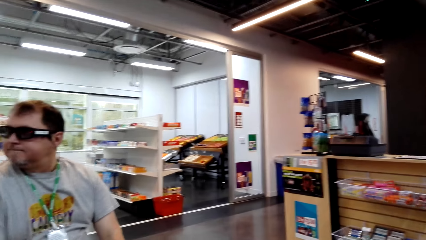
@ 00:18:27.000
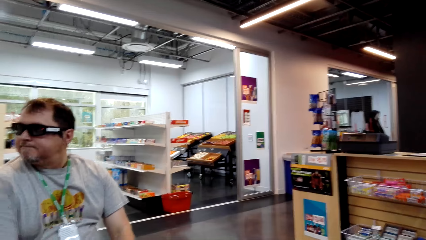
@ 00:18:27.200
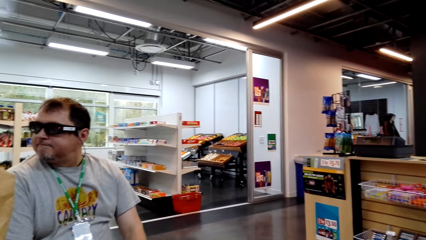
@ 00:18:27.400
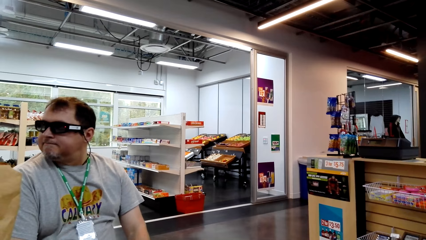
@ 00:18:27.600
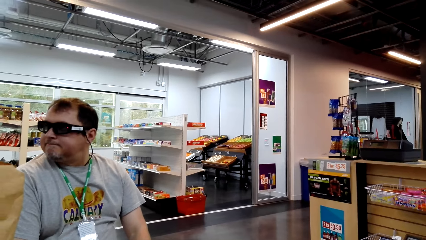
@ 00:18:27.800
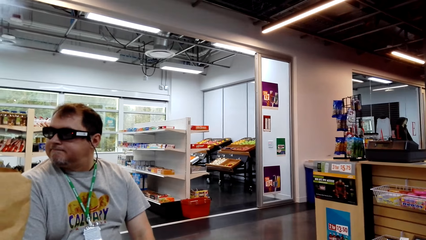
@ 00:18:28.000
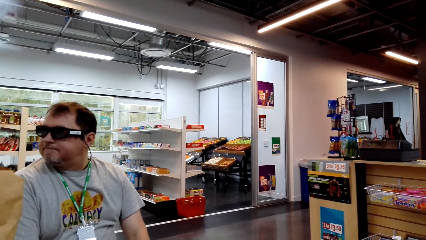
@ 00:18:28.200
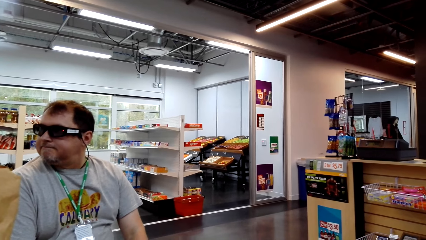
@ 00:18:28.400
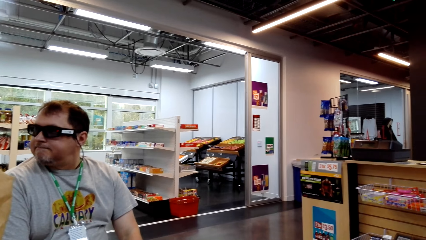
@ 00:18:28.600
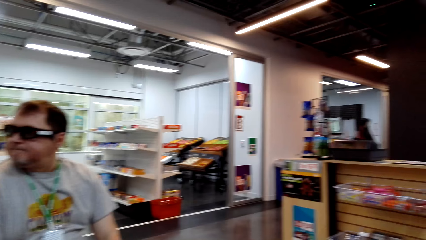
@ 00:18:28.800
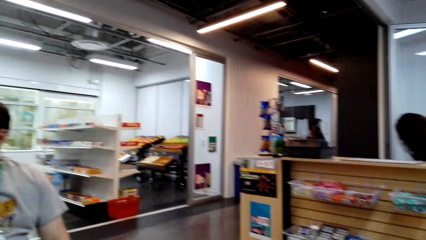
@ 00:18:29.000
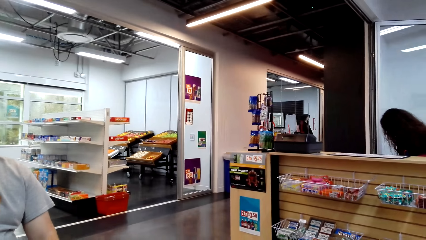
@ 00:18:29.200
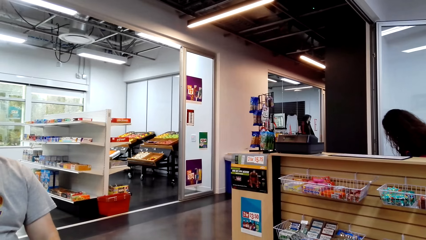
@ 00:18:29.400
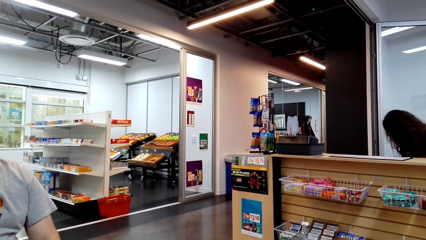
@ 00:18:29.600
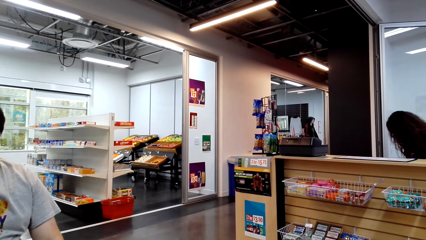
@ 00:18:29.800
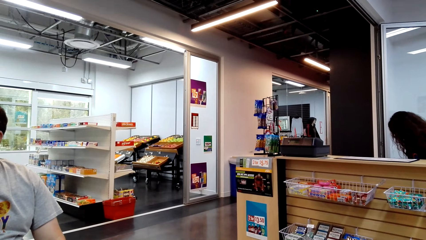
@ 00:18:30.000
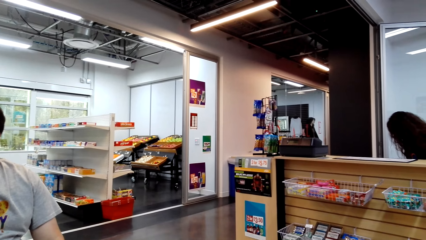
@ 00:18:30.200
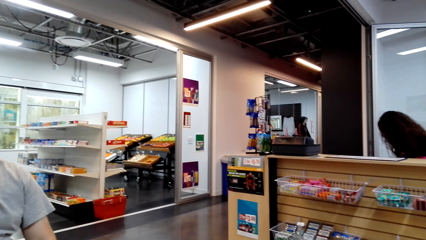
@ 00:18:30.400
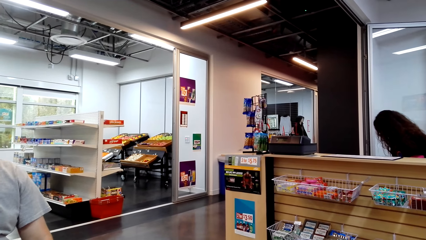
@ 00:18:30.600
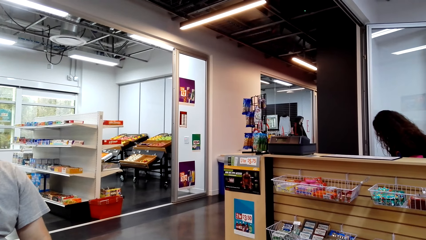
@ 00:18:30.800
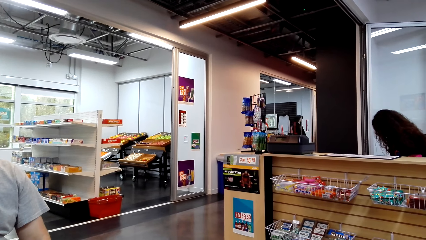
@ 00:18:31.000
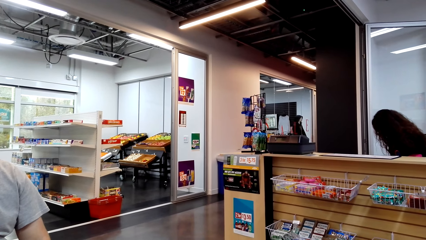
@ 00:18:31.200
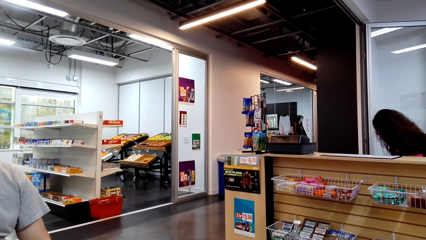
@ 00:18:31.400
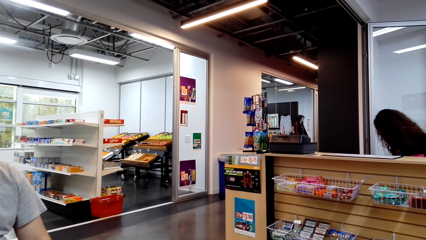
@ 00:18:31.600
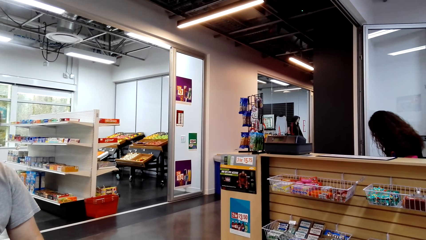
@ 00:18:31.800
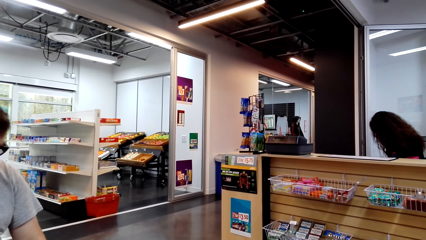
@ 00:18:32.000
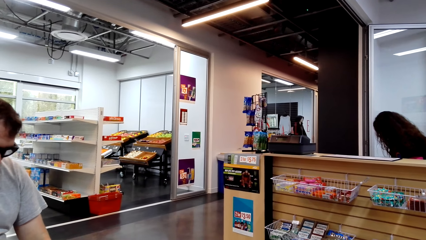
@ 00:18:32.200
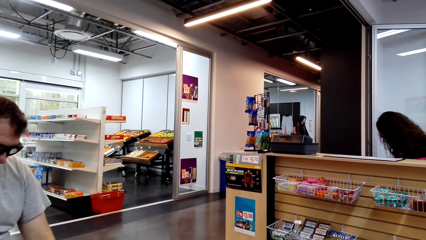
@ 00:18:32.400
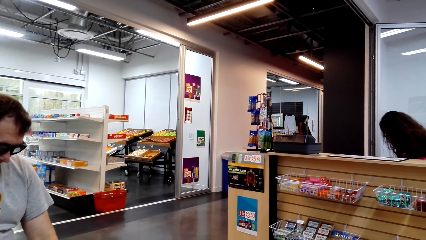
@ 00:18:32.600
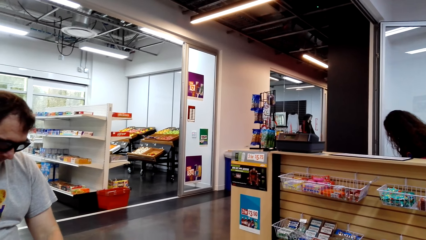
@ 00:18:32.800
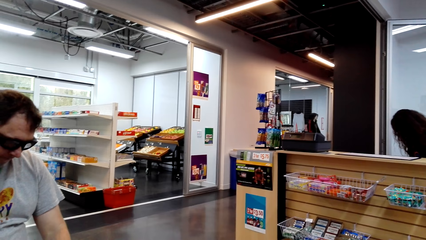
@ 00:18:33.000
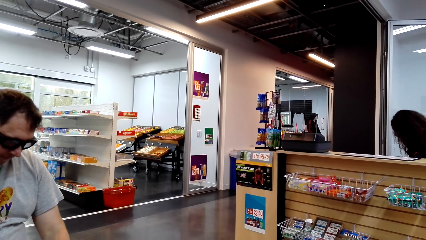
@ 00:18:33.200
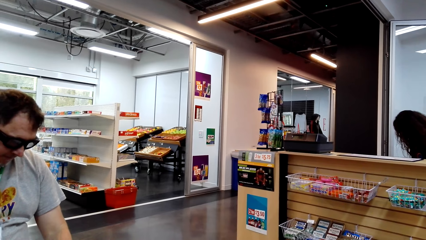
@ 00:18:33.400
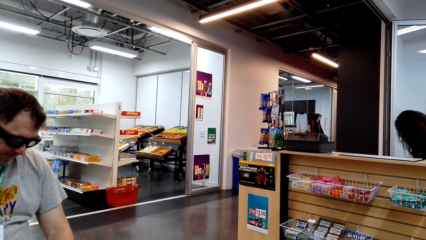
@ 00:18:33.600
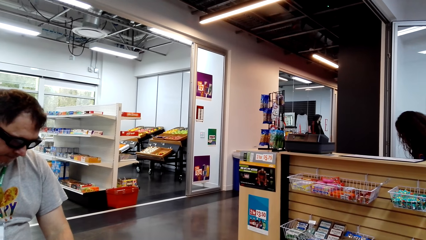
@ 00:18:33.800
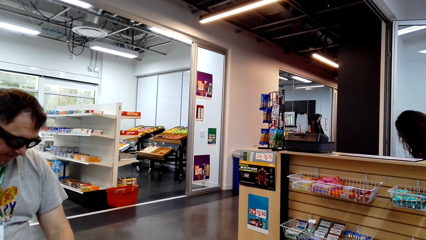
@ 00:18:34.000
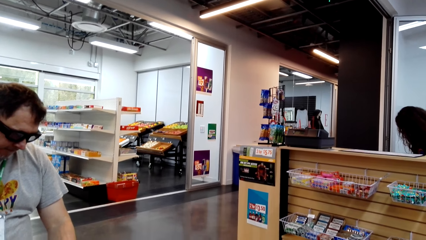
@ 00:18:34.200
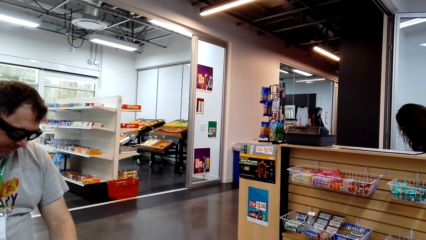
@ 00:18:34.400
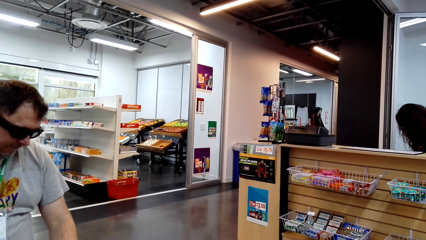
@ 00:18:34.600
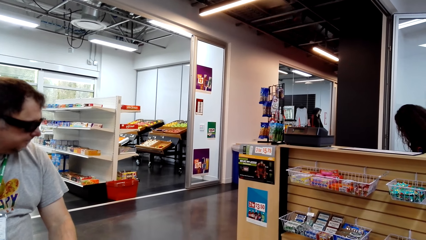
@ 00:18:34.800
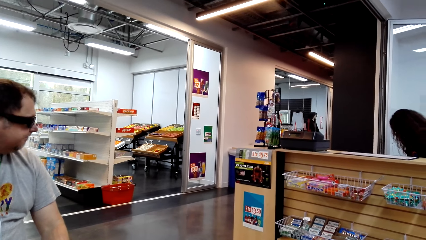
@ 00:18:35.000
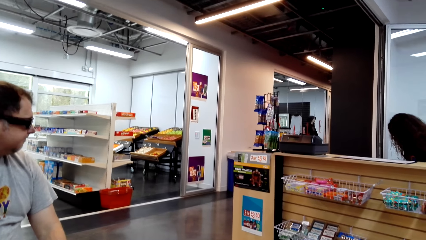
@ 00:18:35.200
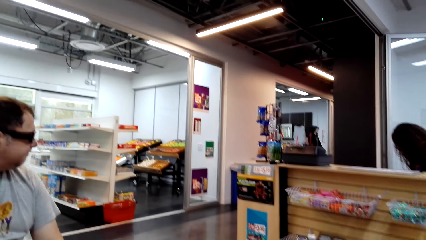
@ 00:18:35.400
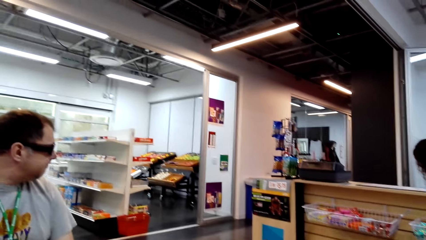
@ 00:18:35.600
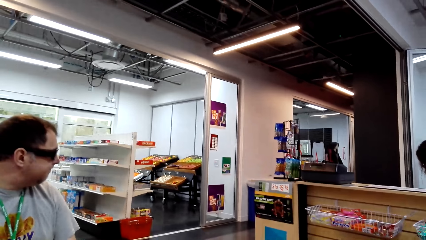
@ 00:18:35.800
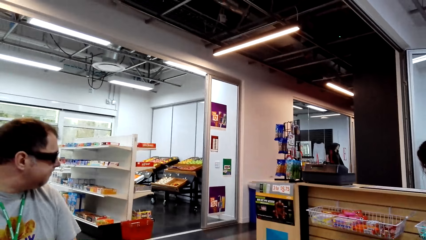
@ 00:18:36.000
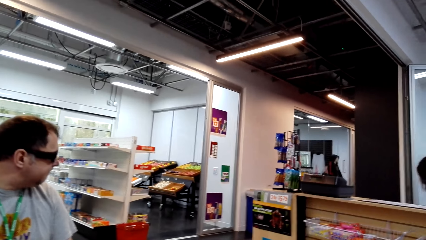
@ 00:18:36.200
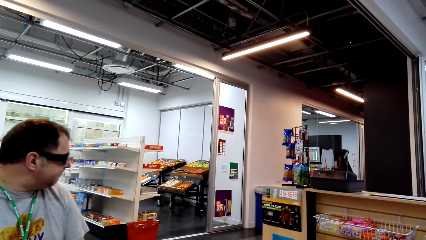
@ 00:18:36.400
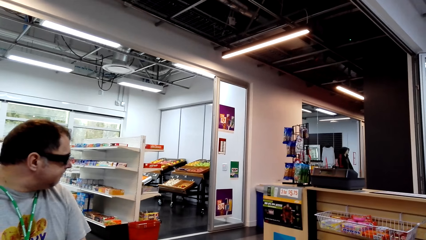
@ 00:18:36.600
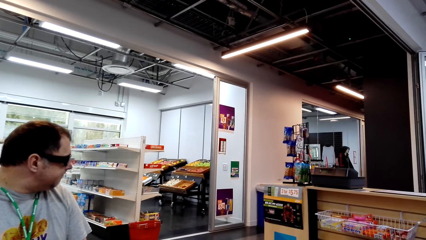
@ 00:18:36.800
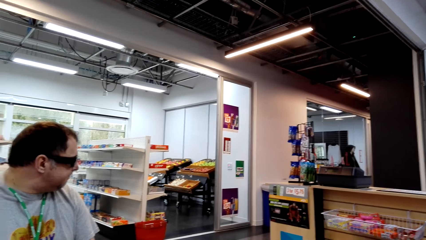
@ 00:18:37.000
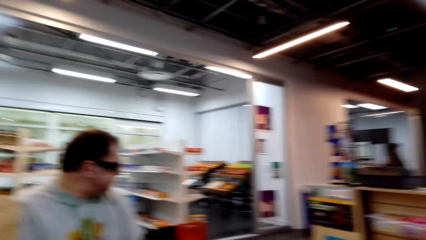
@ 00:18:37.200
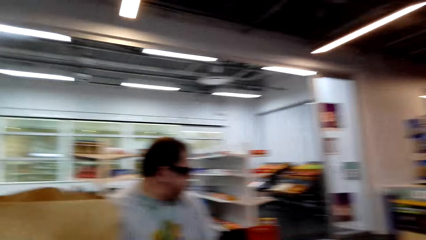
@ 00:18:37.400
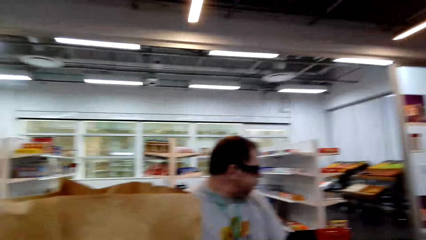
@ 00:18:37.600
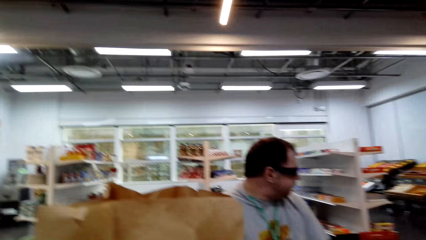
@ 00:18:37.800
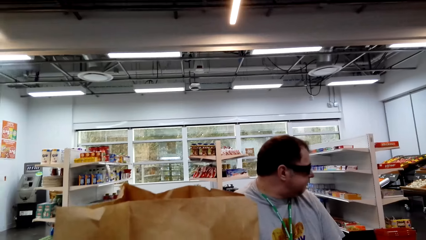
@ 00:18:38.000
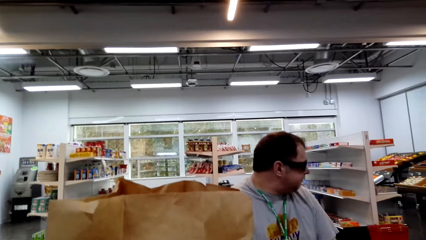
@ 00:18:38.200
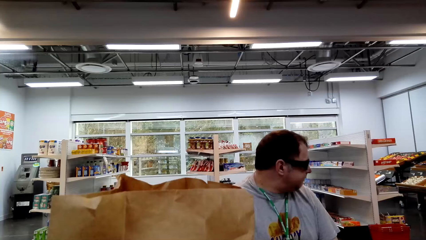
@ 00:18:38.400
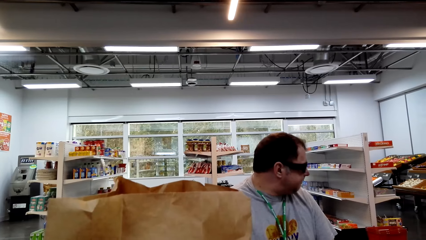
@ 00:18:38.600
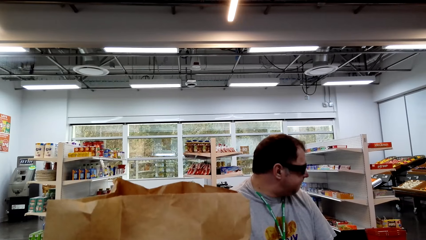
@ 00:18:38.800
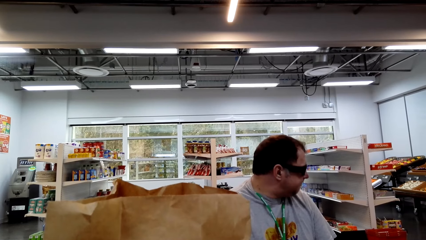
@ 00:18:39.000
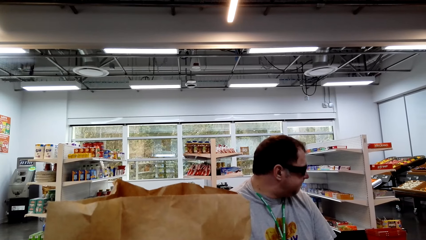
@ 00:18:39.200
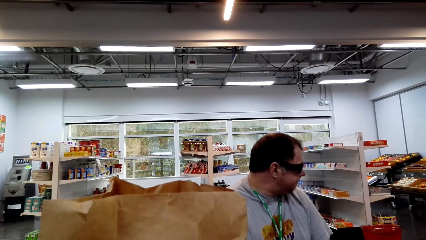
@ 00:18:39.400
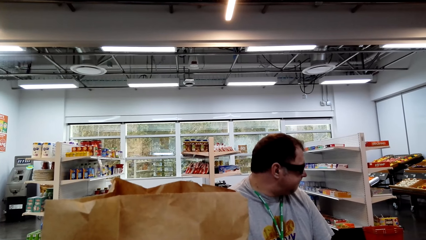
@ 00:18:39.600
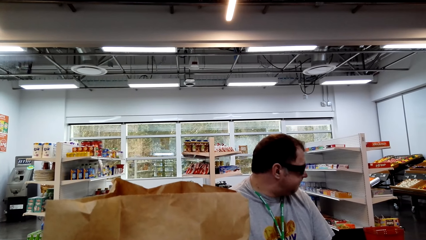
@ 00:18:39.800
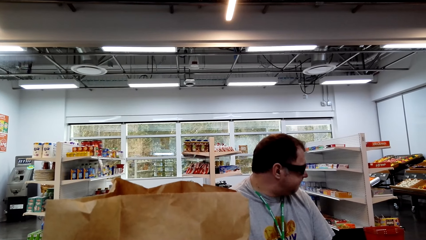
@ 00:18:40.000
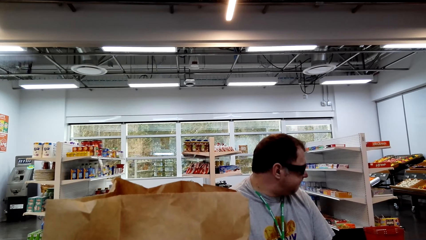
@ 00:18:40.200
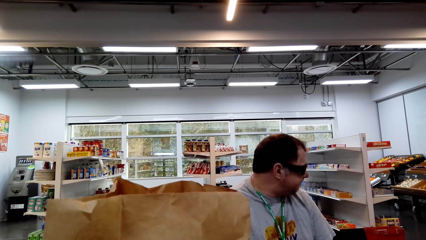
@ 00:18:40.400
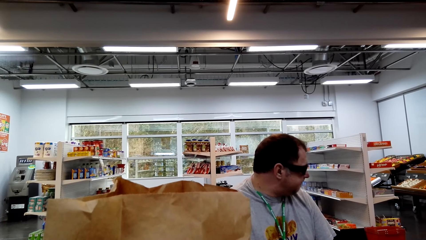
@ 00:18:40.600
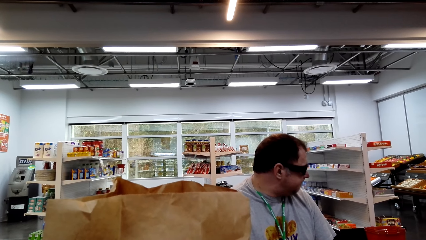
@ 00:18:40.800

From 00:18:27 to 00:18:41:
A man sits on the chair on the floor. A person looks at another person.

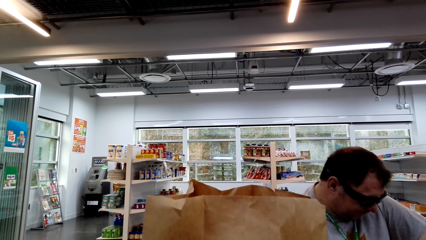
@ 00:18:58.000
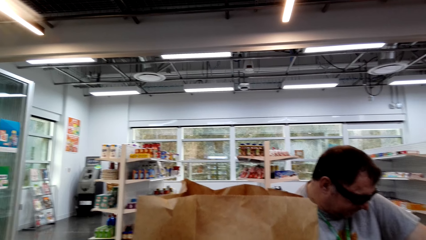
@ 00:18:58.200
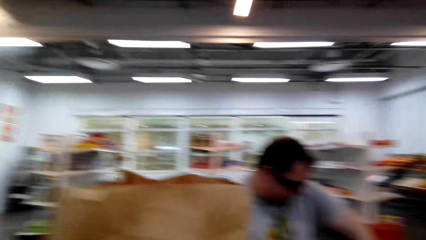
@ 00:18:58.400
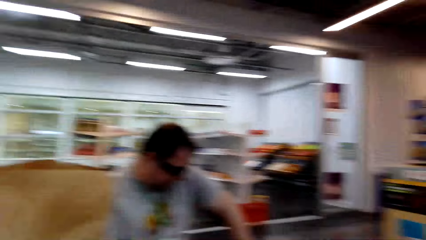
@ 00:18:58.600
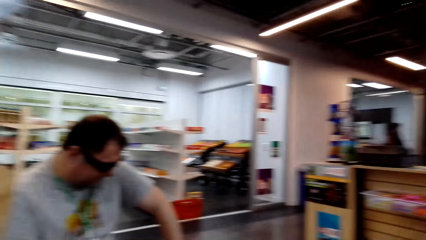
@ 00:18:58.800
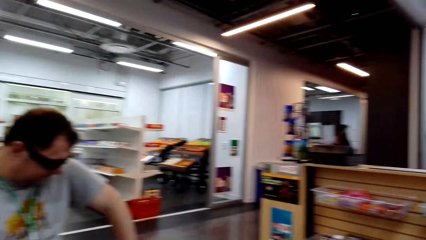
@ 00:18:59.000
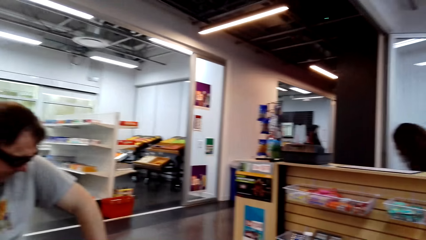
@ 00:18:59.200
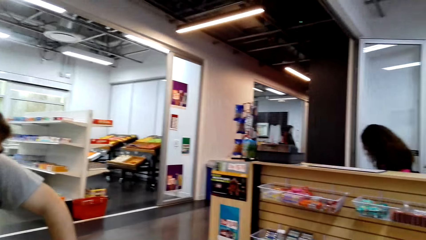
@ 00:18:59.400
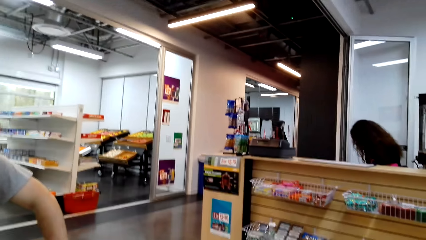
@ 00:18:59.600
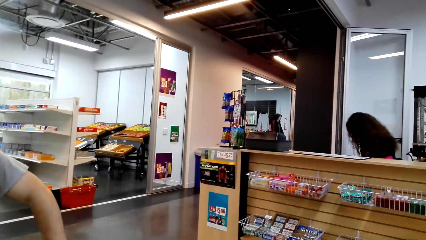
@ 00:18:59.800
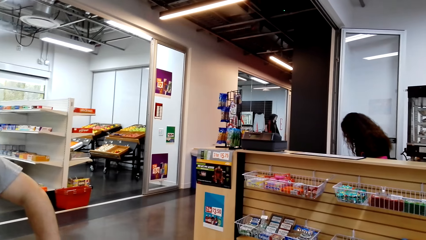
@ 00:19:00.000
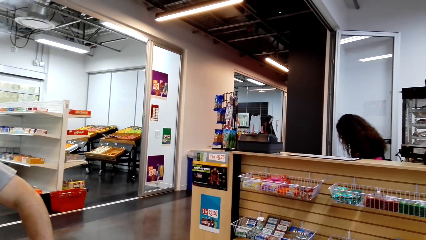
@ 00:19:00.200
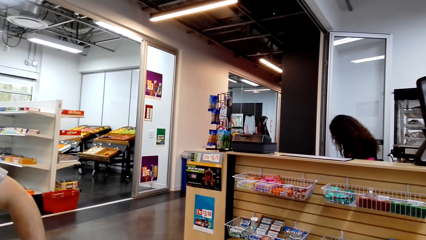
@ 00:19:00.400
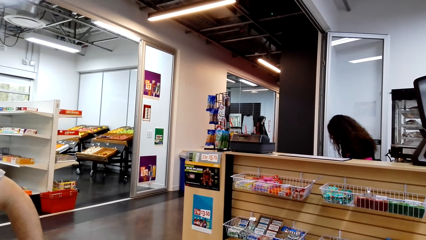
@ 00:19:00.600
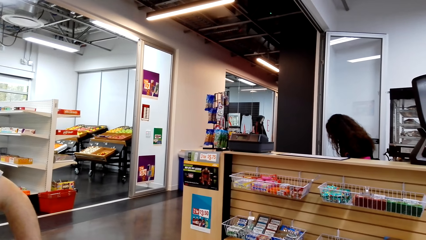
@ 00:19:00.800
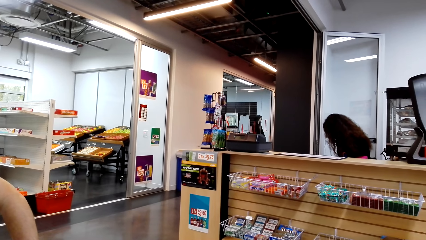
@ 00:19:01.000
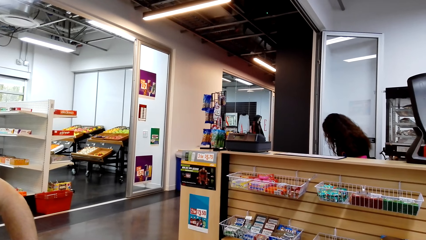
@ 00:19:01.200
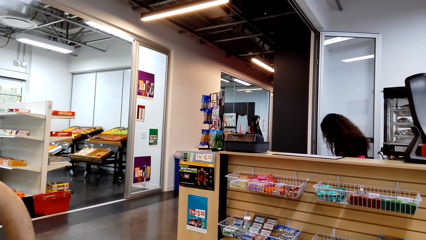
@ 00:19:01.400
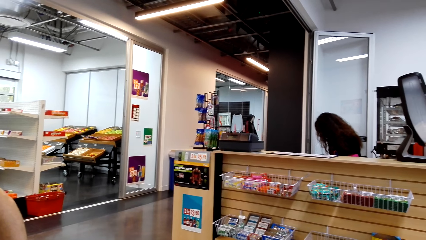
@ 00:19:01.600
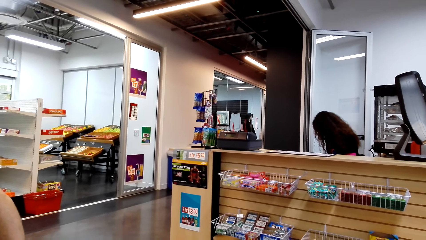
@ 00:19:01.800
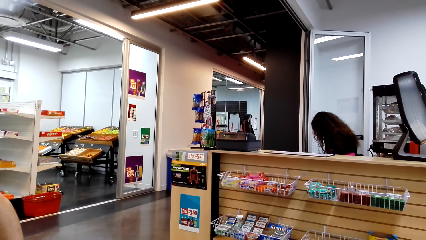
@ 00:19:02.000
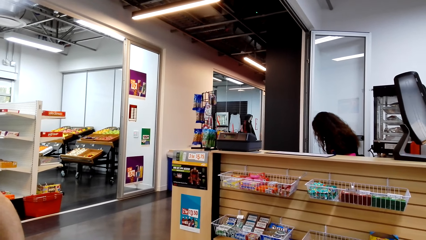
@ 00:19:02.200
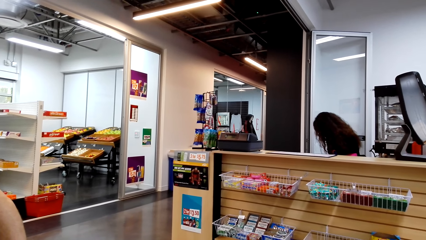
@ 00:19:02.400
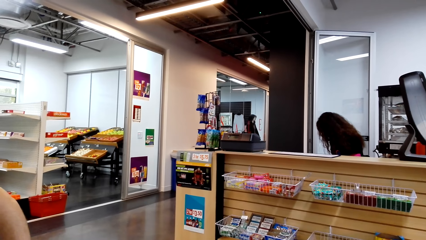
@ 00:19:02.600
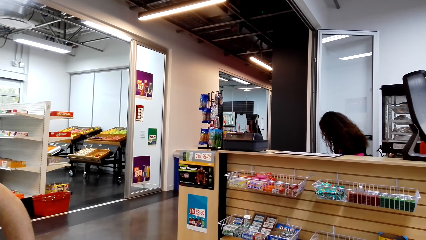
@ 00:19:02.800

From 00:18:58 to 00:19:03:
A woman sits on the chair on the floor.
